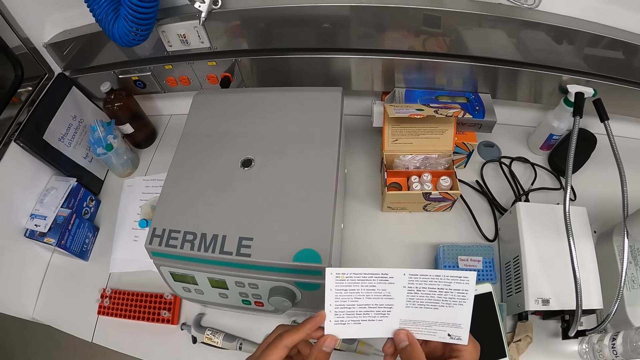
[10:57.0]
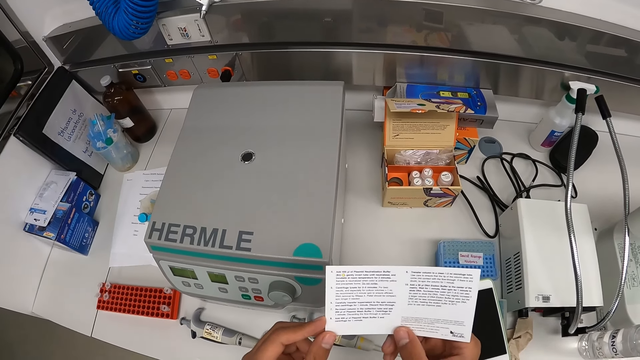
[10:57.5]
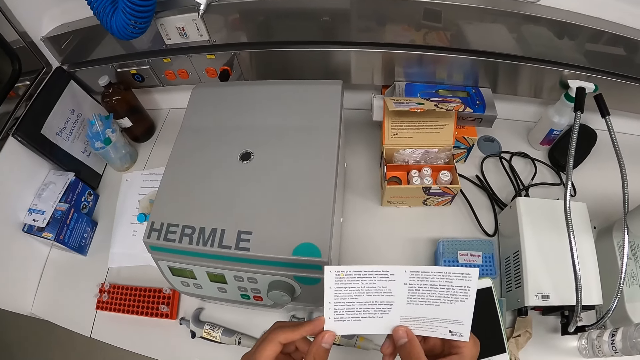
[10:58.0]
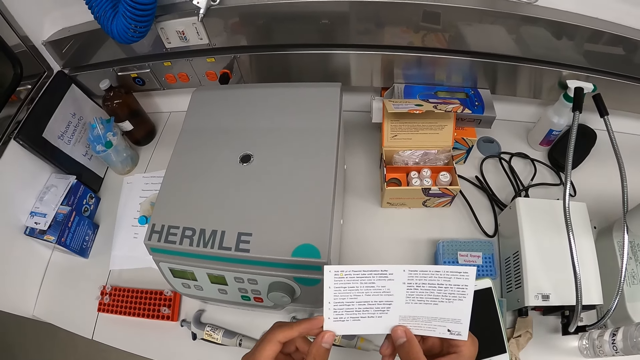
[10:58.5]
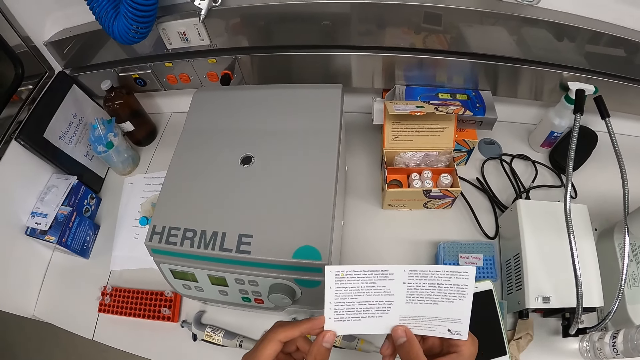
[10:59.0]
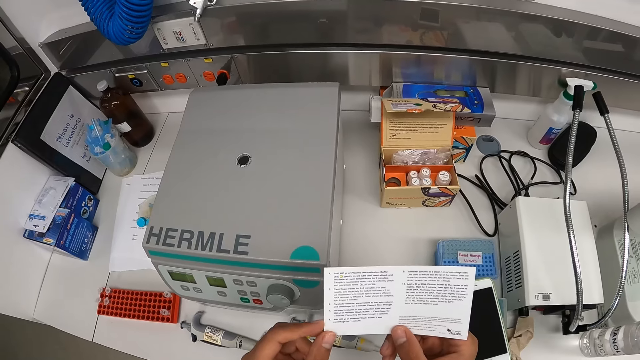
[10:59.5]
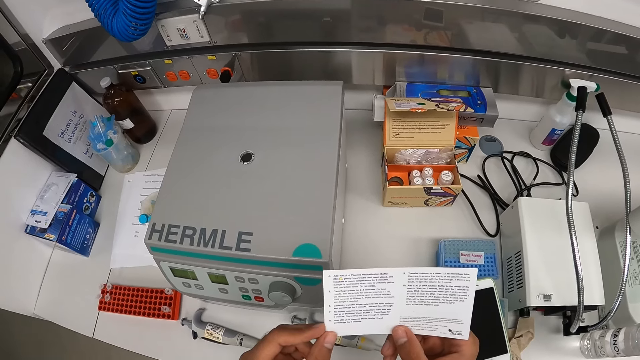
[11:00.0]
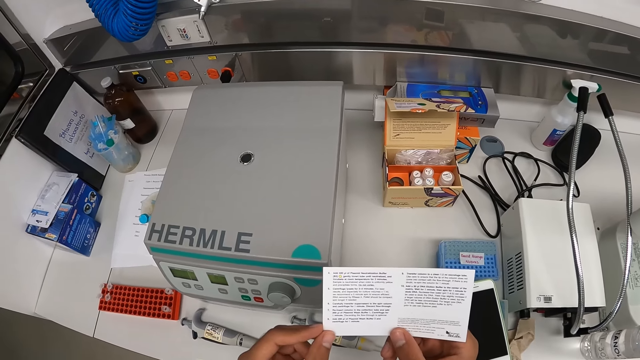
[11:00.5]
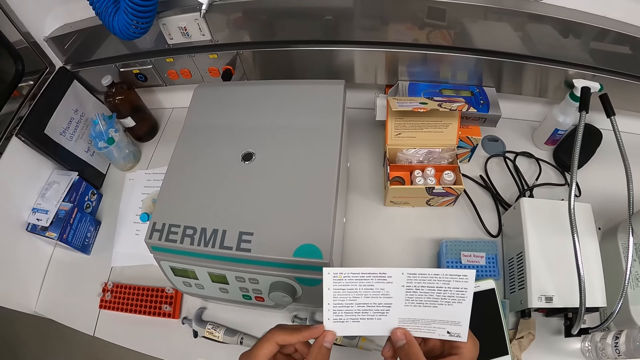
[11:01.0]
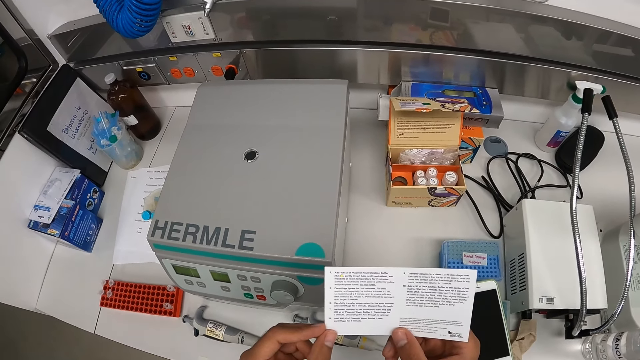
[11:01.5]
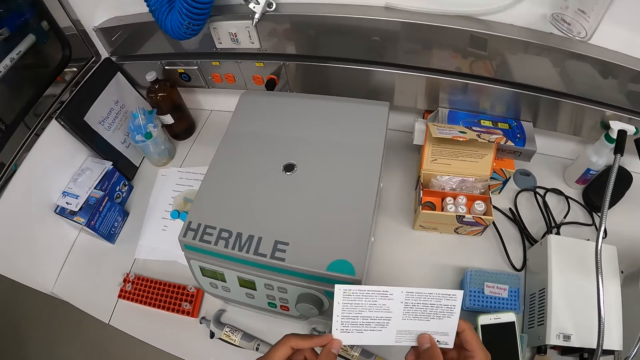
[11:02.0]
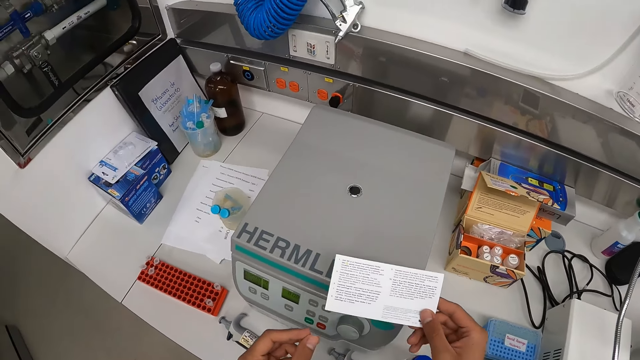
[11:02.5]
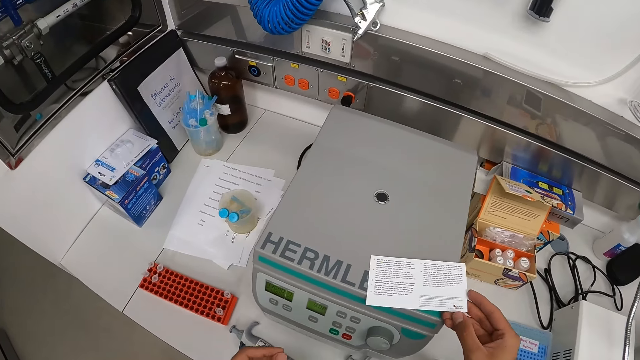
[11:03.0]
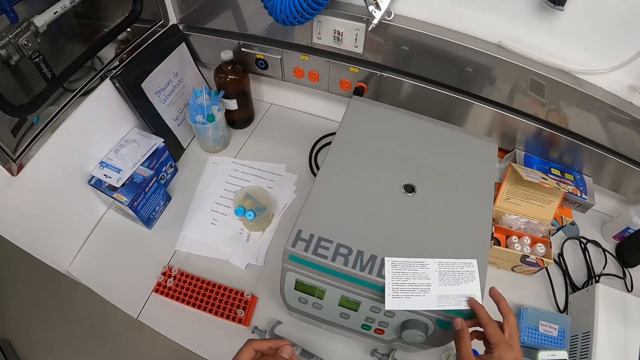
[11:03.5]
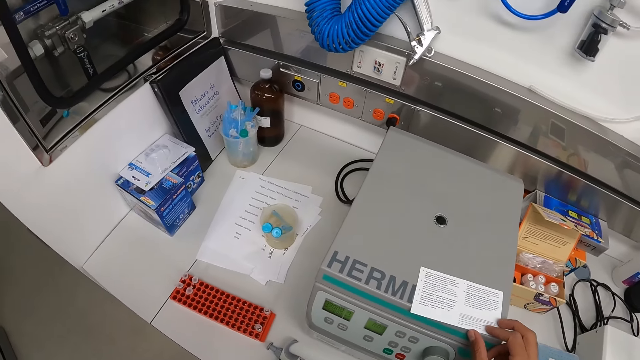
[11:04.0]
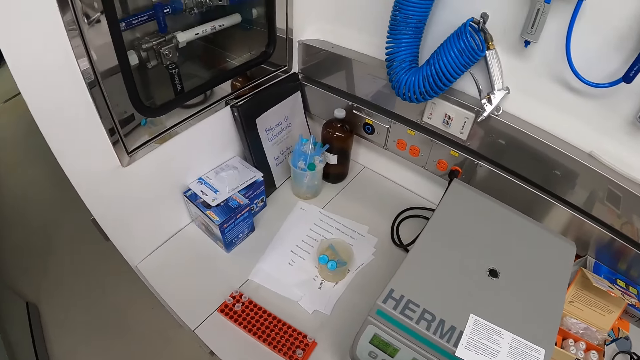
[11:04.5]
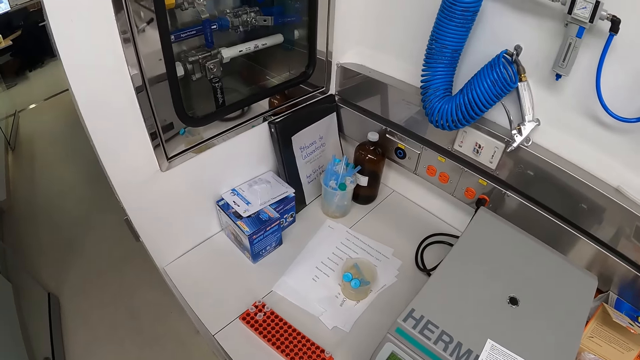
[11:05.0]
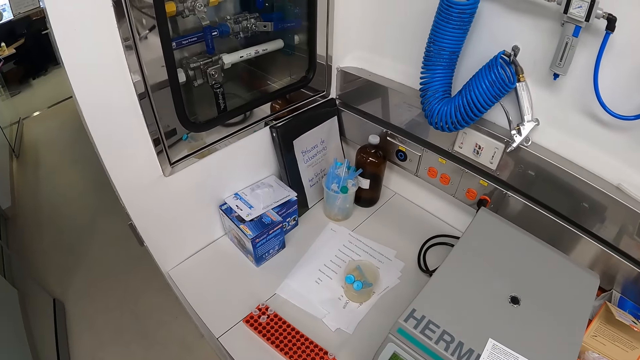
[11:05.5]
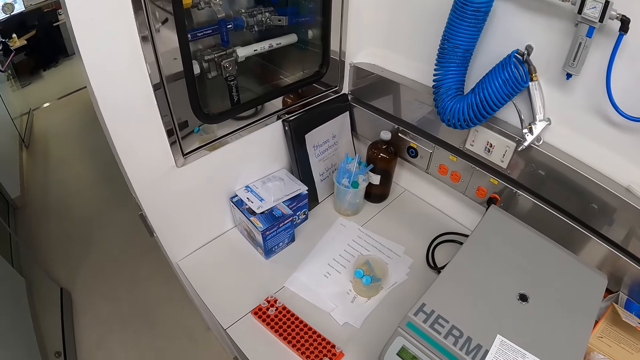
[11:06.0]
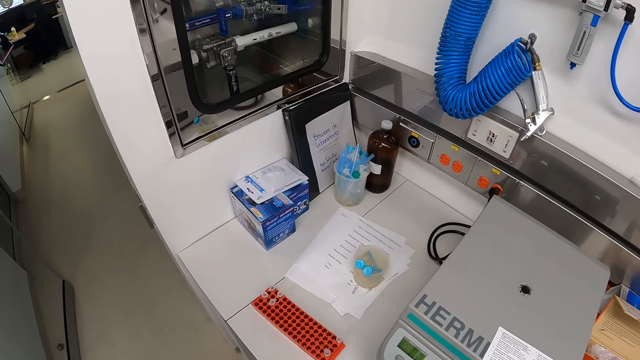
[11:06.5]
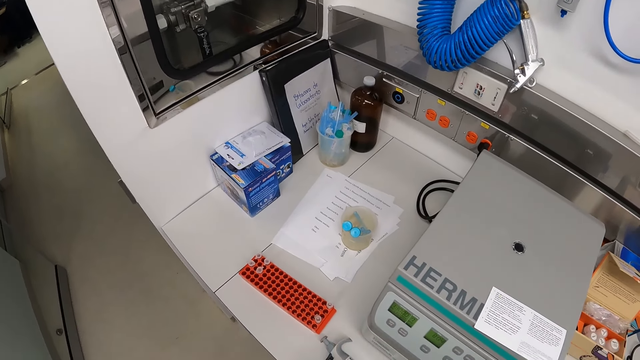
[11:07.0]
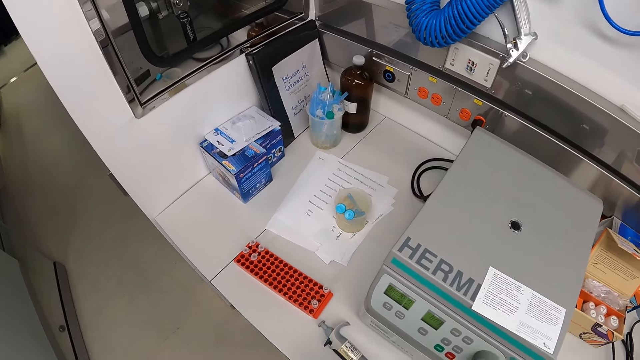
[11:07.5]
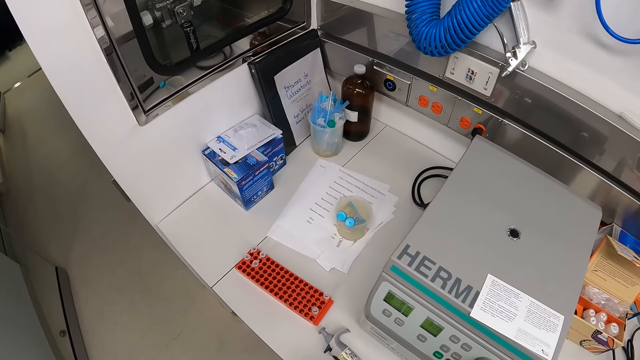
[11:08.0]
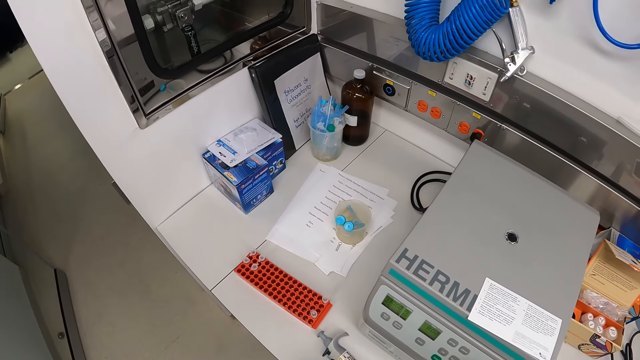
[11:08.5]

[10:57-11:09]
The camera wearer drops the pamphlet on a centrifuge machine with his right hand. He looks around.

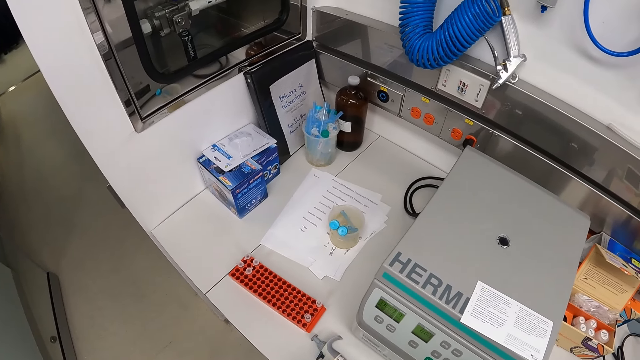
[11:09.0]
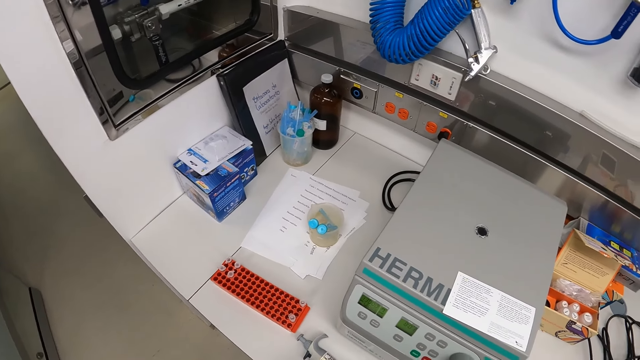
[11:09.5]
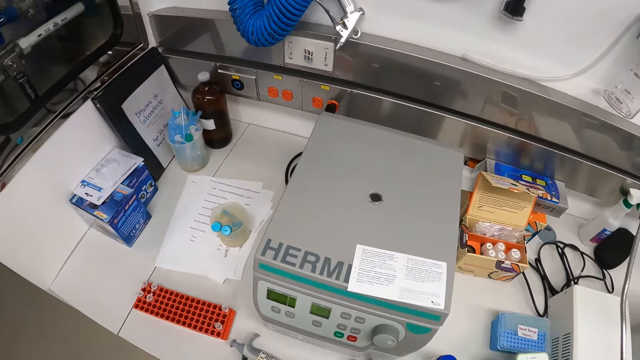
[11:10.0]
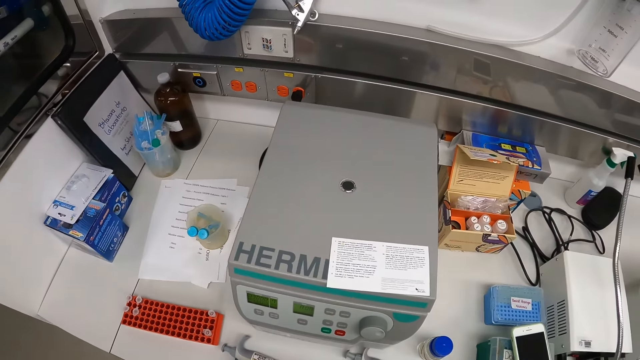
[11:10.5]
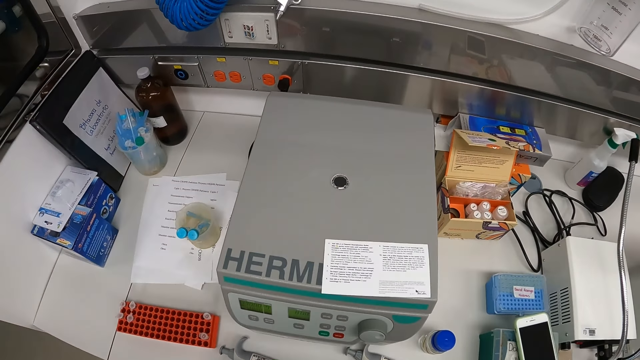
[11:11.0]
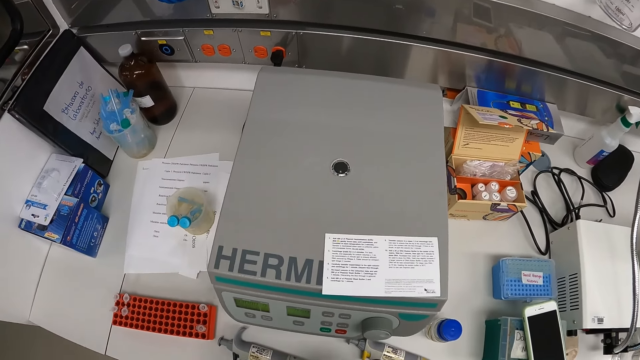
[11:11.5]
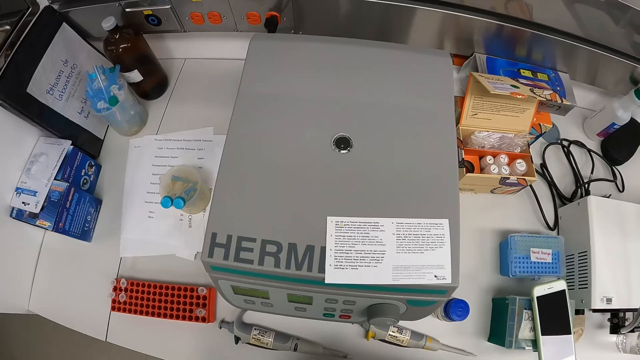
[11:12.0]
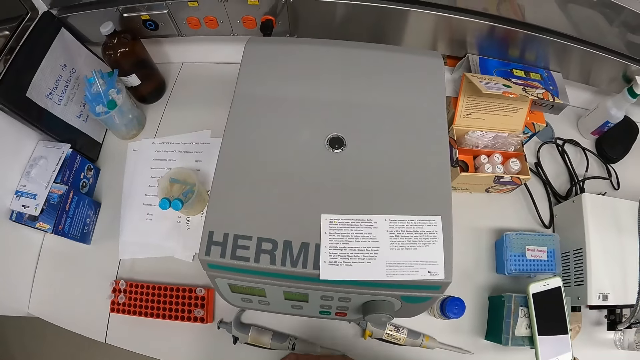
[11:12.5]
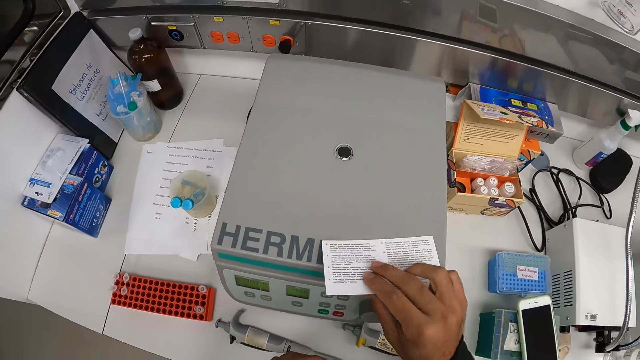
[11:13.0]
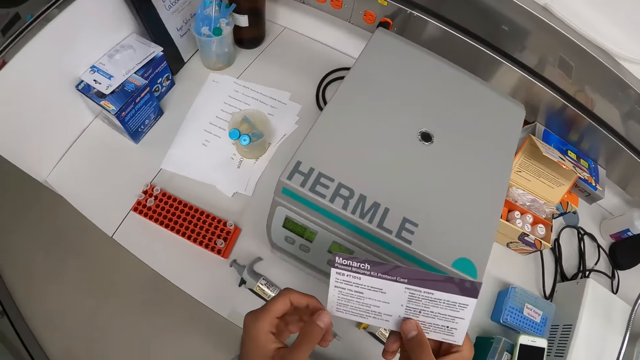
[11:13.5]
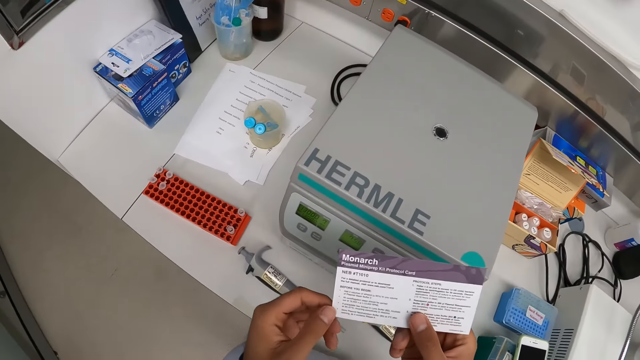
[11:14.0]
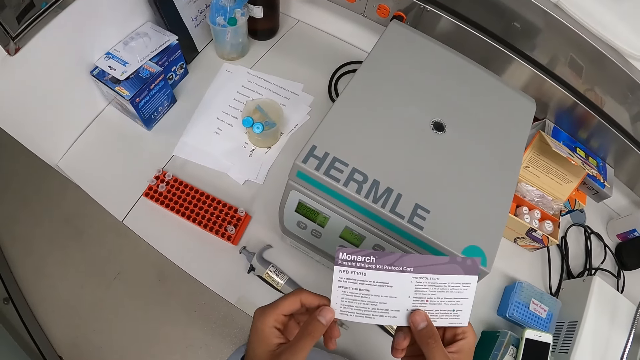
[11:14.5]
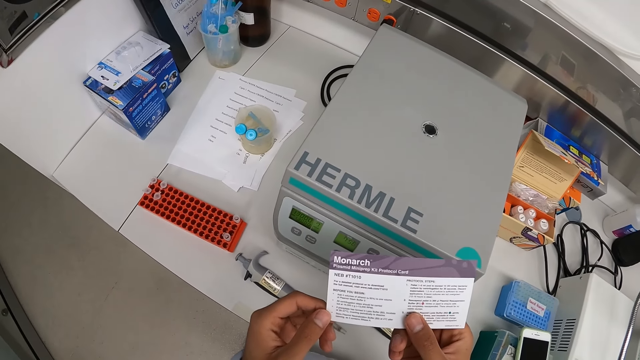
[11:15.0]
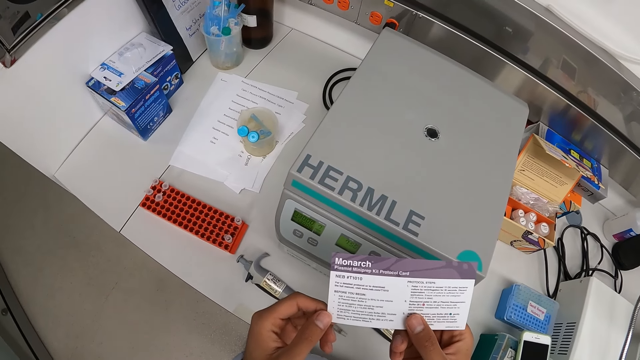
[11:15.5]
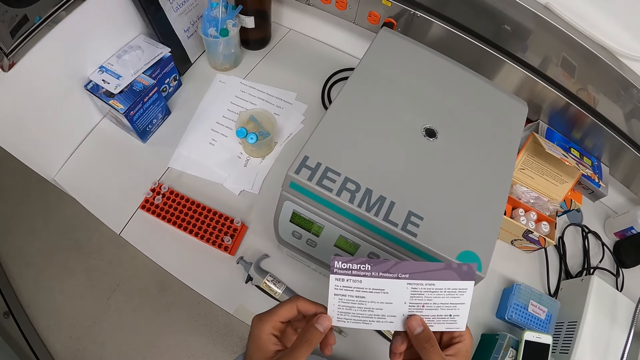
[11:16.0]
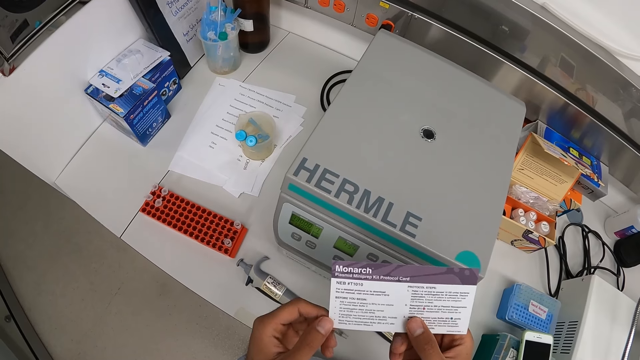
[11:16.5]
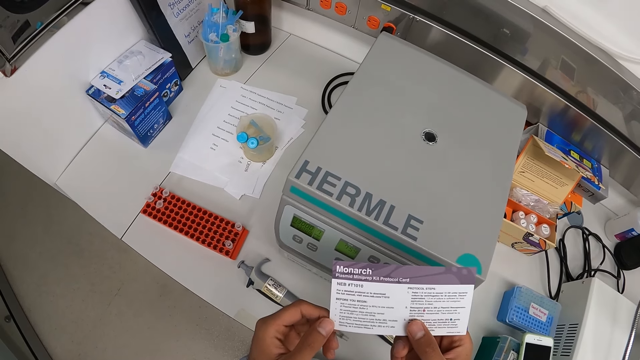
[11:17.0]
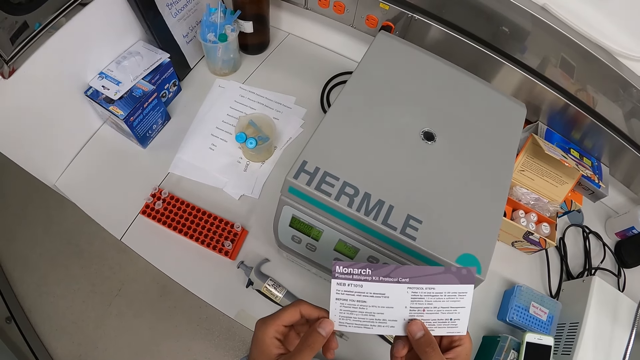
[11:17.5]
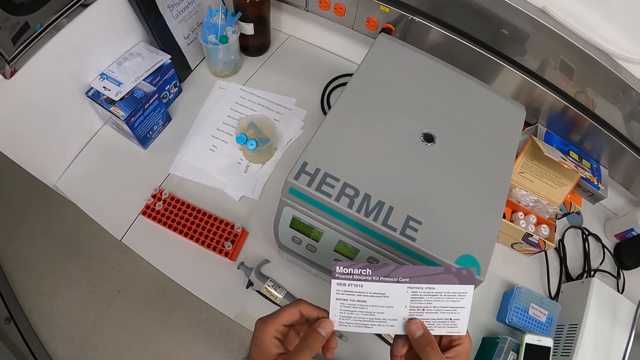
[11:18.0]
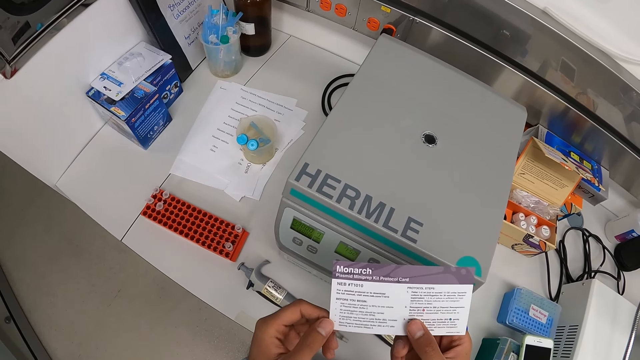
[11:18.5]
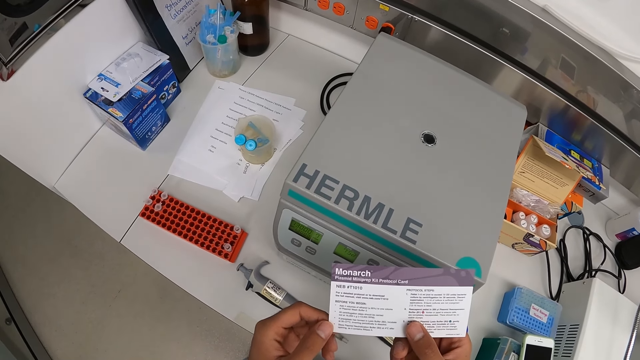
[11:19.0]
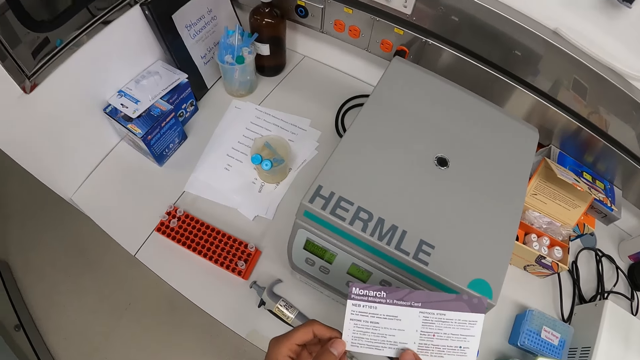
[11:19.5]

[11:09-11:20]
The camera wearer picks up the pamphlet on the centrifuge machine with his right hand. He holds the pamphlet with both hands. He reads the pamphlet.
